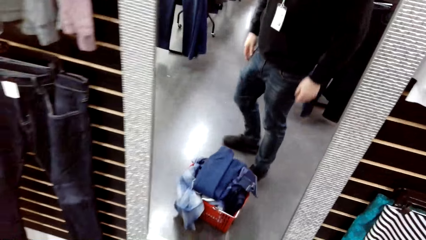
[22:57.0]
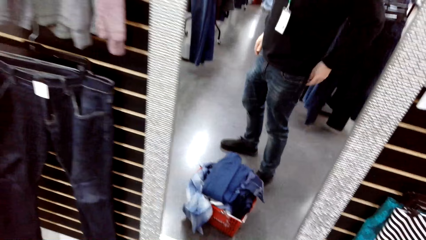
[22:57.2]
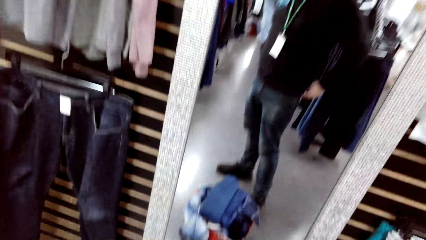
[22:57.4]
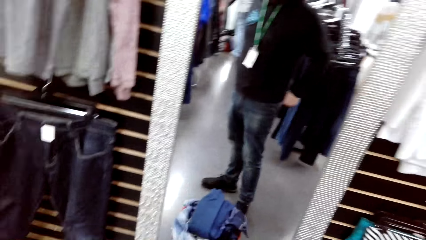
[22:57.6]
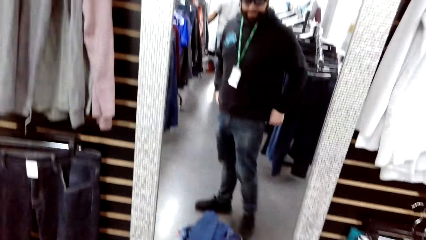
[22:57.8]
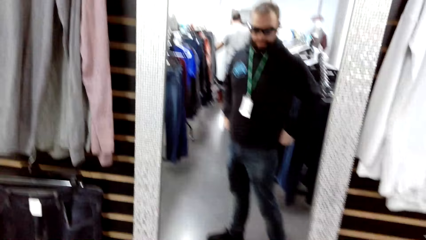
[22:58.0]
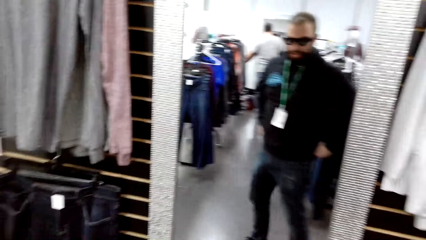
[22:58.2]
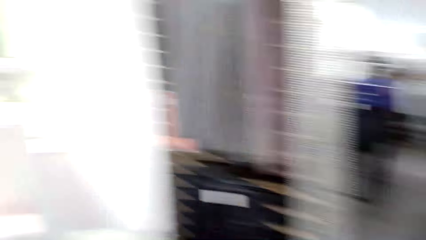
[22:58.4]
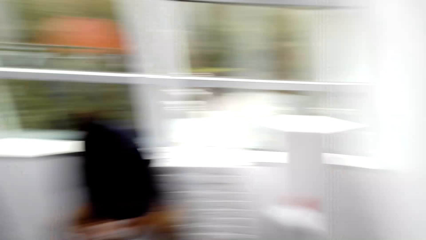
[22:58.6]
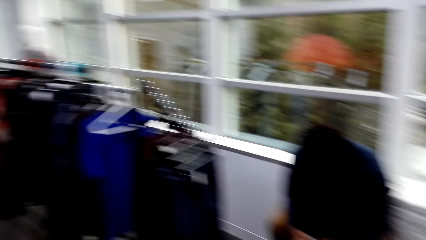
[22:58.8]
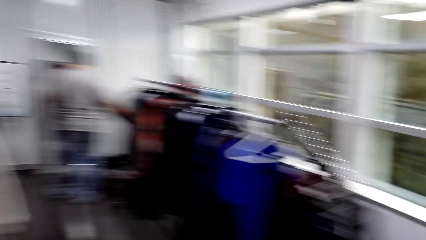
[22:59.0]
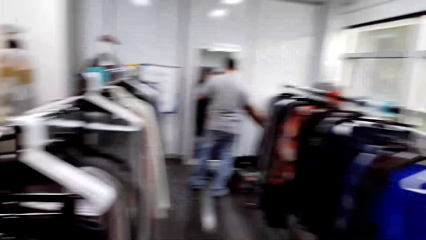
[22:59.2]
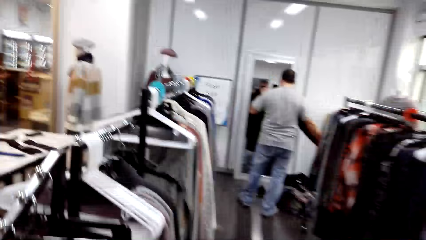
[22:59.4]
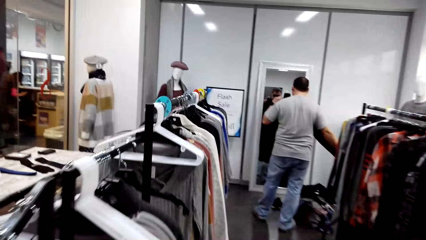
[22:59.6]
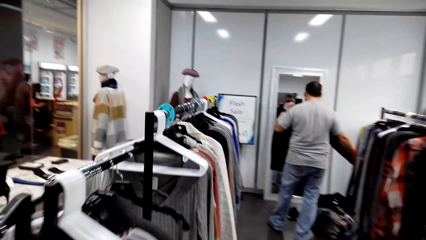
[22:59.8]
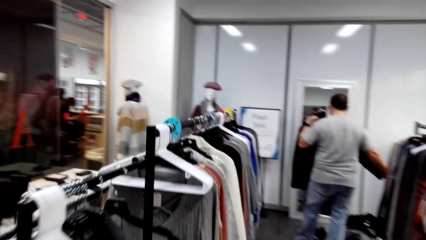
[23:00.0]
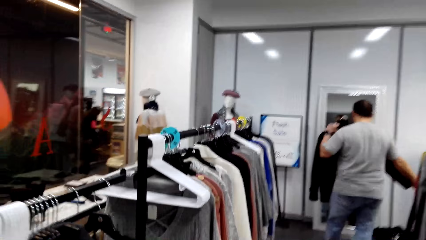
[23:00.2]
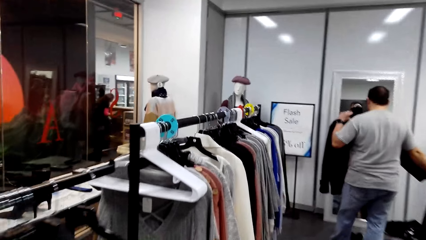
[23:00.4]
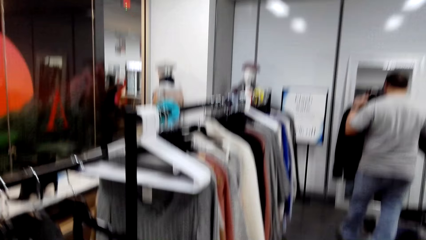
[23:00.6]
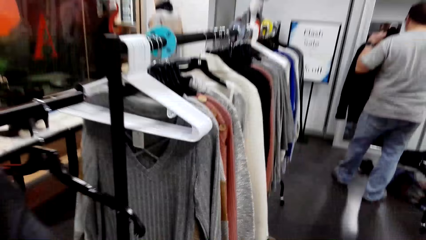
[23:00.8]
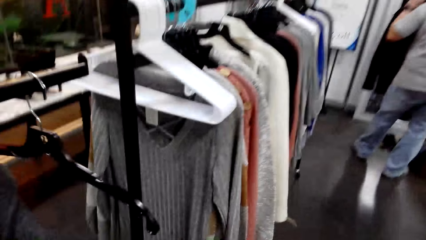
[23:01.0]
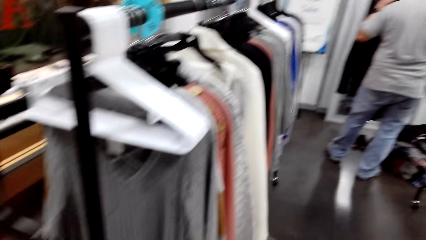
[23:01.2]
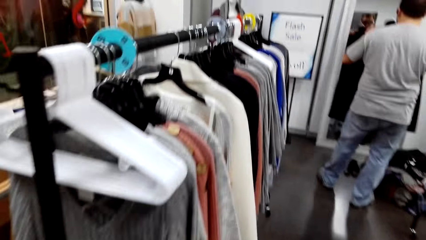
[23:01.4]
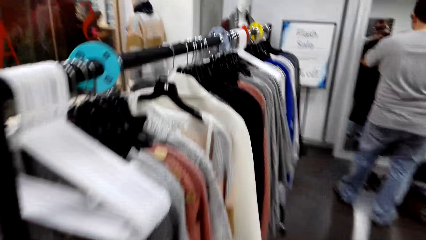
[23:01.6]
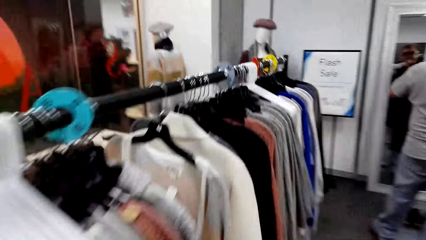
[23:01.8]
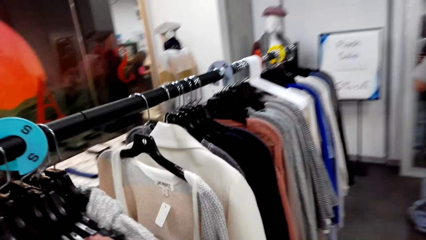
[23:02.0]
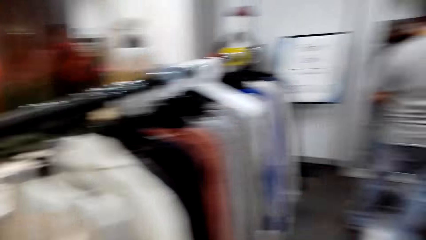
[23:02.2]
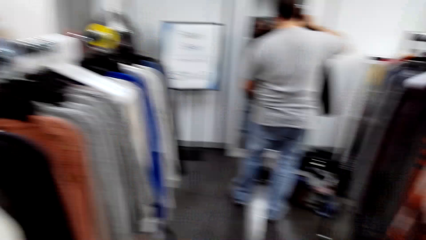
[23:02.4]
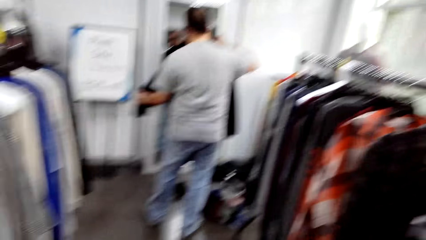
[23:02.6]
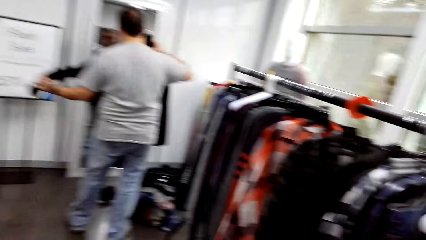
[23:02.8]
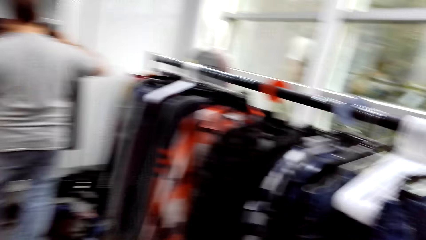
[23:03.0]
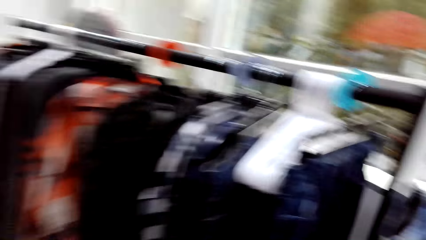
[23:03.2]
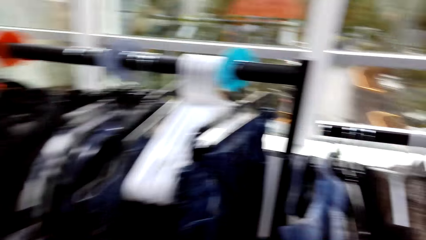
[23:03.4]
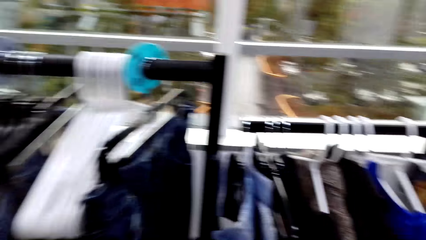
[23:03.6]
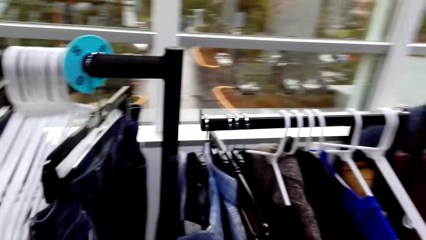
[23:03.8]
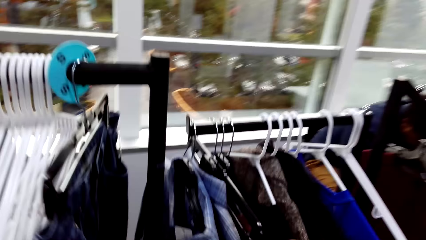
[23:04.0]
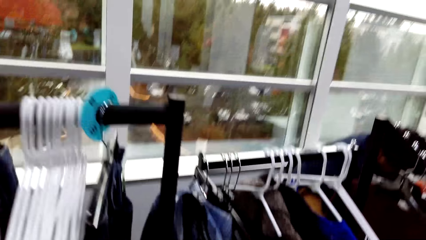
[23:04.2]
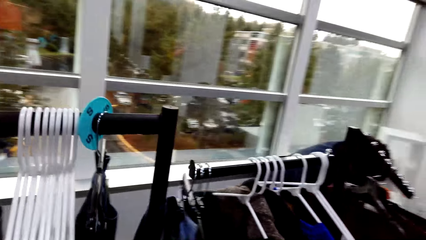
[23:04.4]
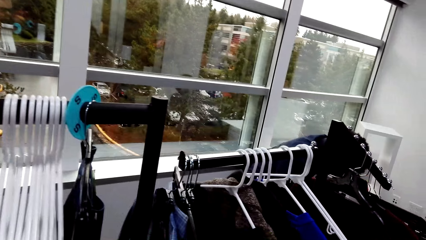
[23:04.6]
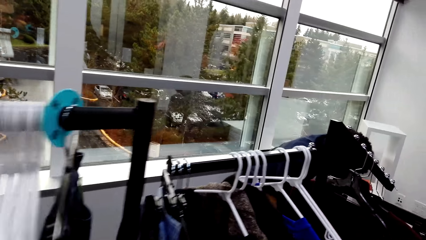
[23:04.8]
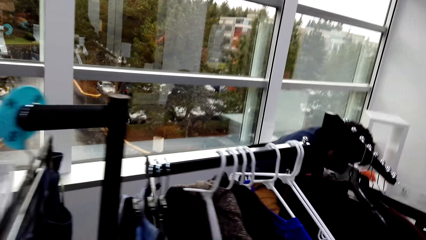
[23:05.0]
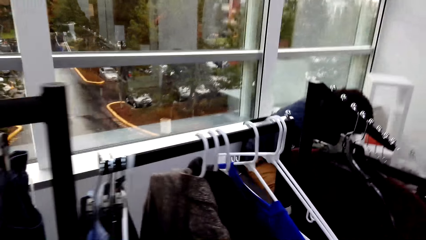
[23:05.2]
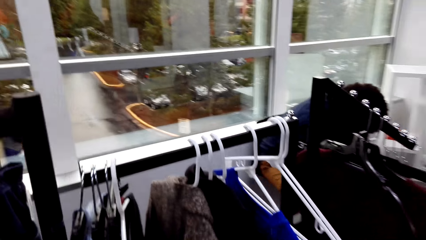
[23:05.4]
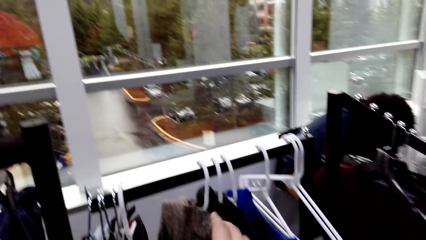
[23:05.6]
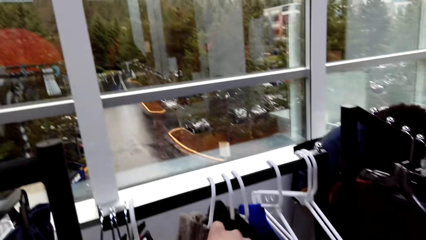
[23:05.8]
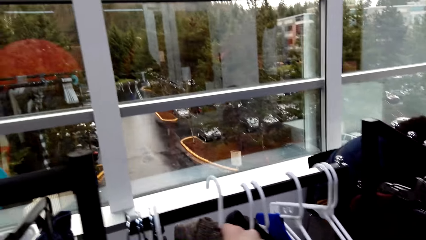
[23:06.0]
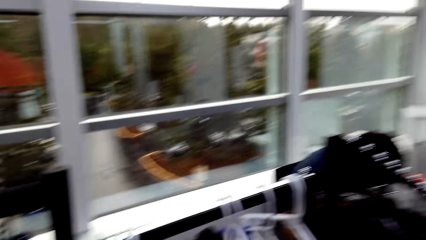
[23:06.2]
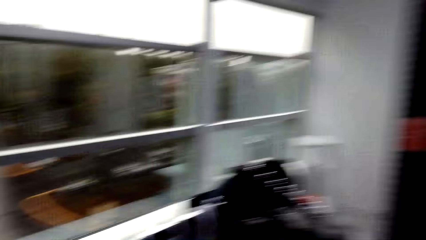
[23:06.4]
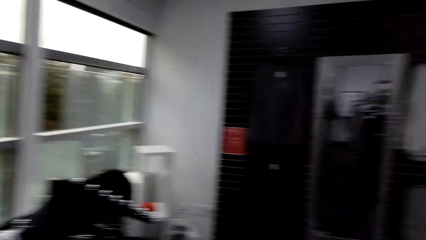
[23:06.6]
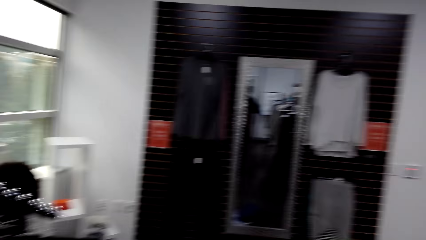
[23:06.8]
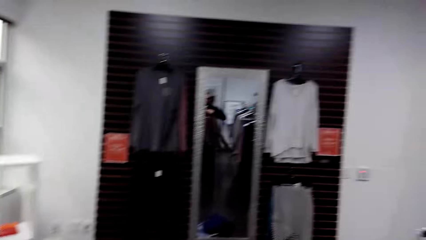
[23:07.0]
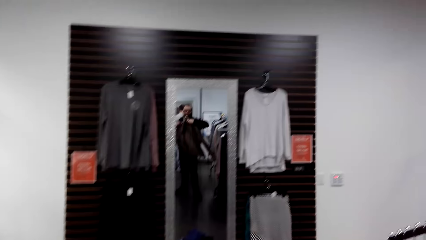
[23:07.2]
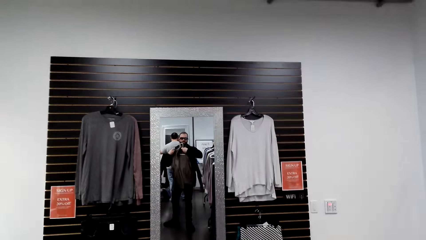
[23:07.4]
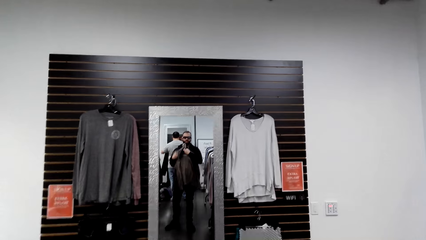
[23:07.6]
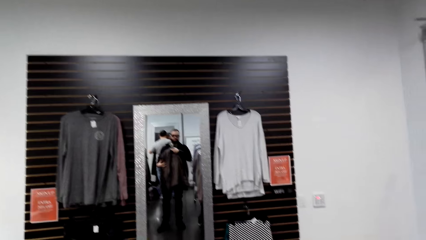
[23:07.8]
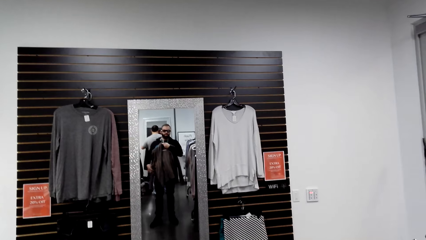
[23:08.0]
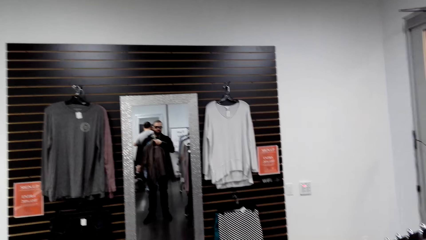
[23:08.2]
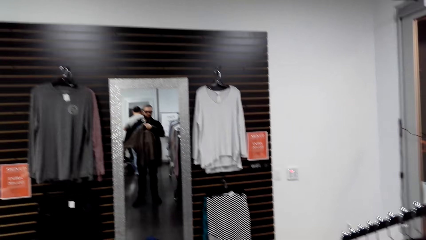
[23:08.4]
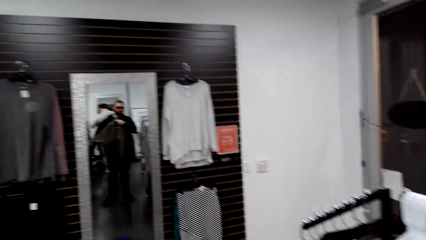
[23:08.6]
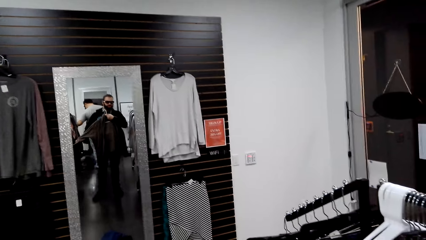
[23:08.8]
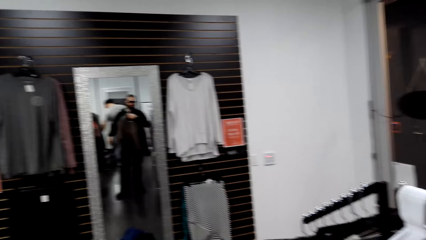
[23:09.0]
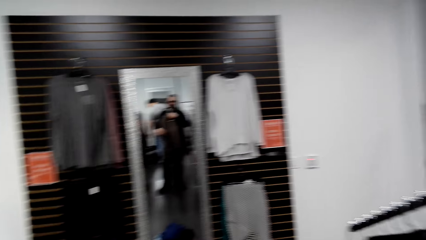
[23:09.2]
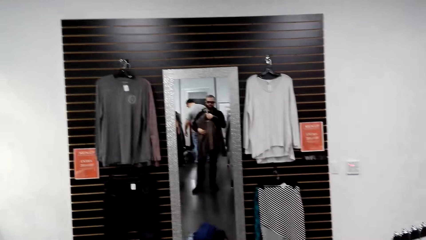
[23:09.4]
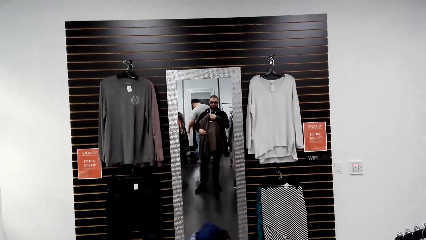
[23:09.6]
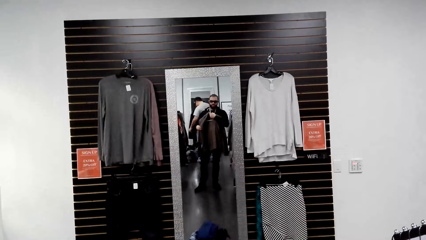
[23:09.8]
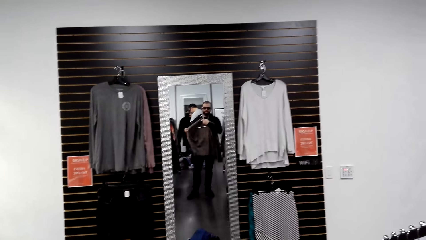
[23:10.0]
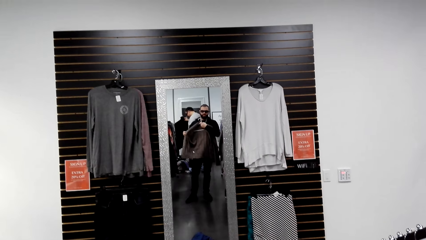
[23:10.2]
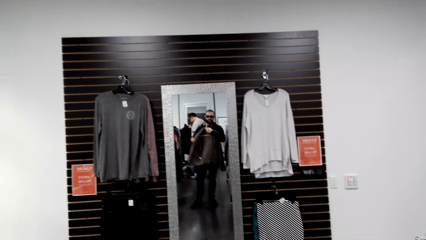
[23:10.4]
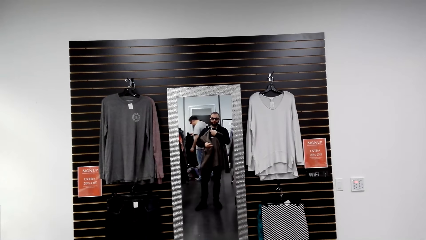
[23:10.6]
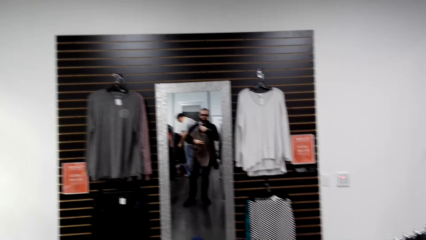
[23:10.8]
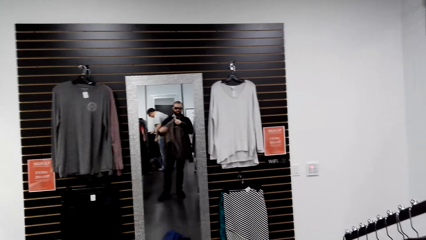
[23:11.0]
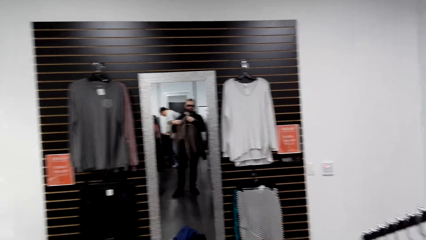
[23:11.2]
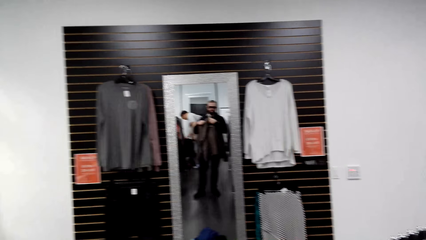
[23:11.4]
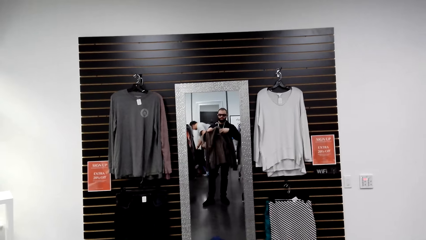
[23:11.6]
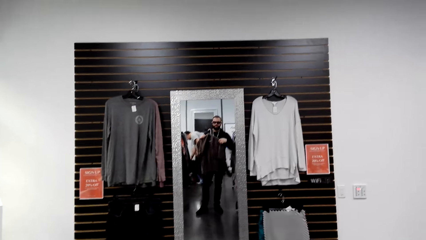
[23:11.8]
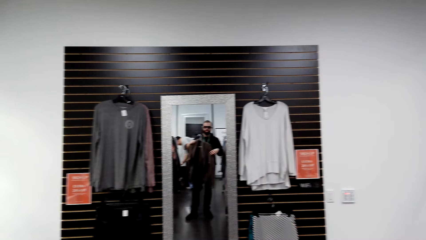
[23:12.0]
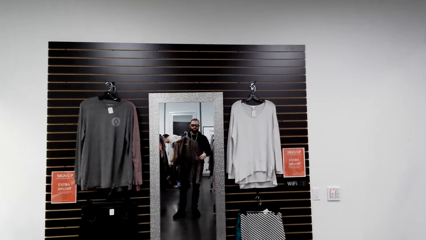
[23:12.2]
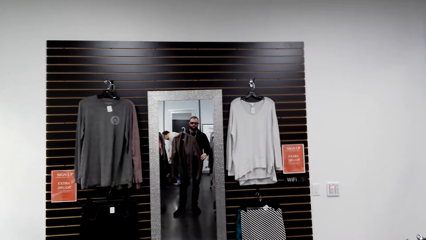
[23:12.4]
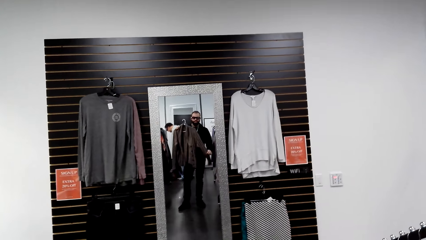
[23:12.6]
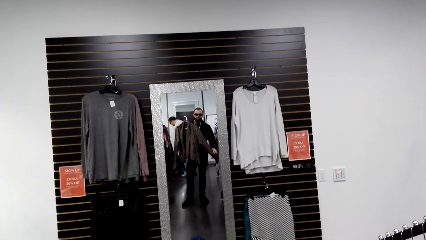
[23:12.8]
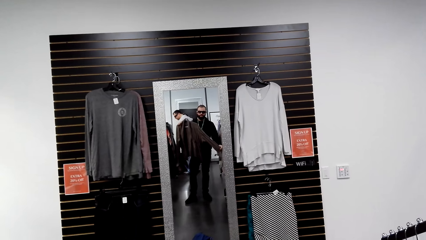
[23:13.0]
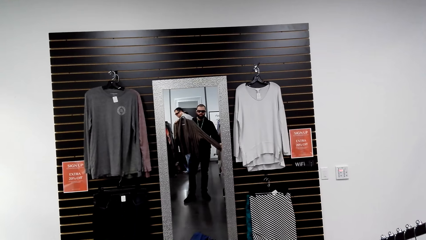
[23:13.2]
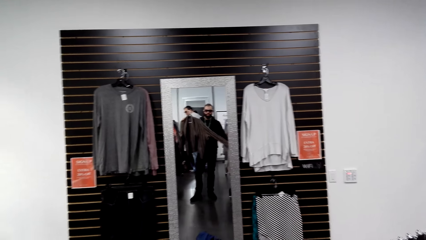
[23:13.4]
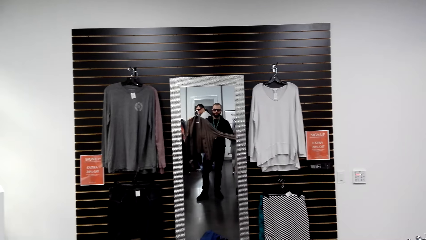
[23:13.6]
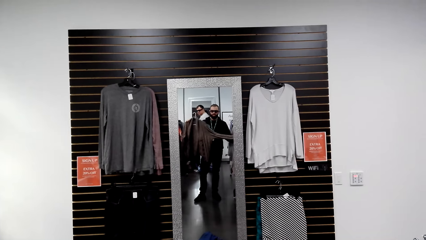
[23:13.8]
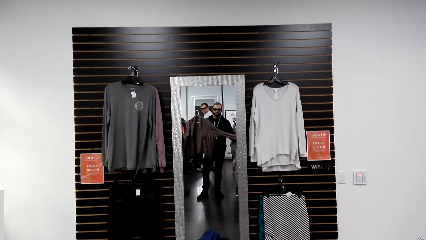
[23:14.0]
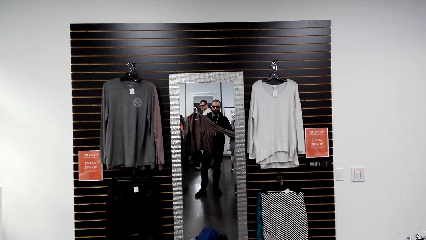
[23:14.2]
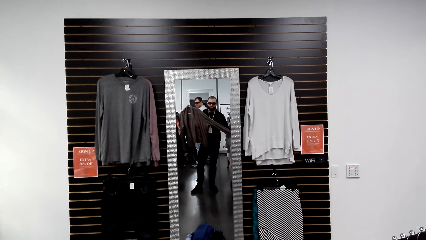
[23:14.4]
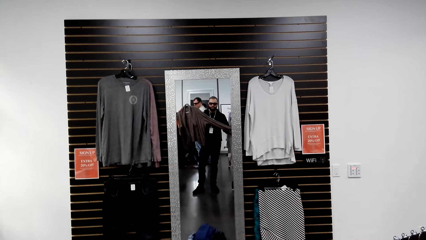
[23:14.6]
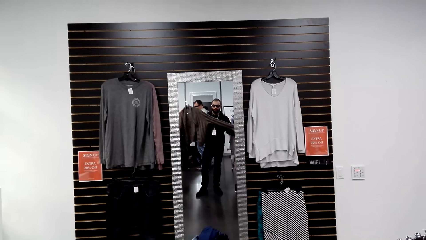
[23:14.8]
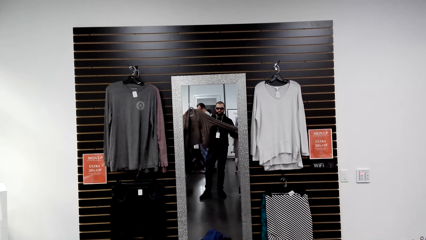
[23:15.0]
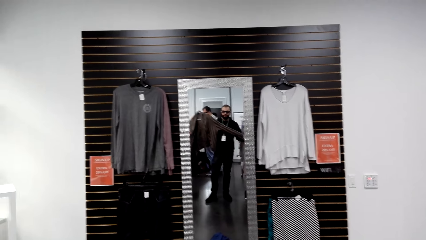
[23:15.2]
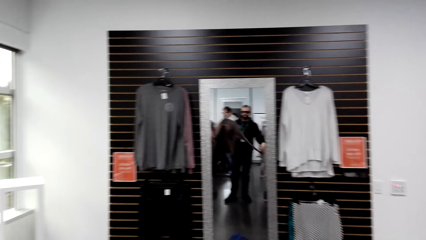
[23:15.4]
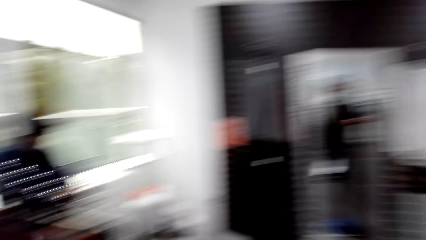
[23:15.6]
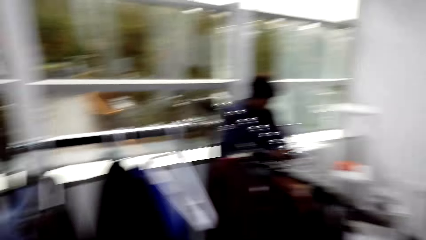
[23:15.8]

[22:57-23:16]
The camera wearer lifts up his pants. He walks along the cloth racks in the boutique. He looks around. A man stretches clothes in front of a mirror in the boutique. The camera wearer looks around. He shifts cloths on the cloth rack. He sorts cloth. He unhooks a shirt from the rack. He aligns the shirt on his chest in front of the mirror. He fits a cloth. He folds the hands. He stretches a sweater.
